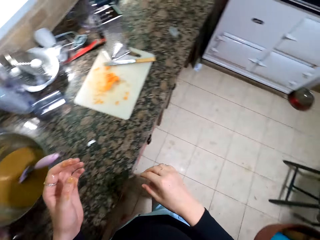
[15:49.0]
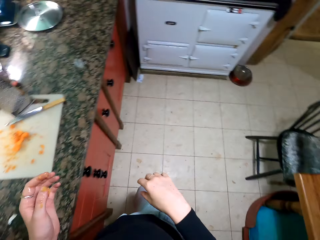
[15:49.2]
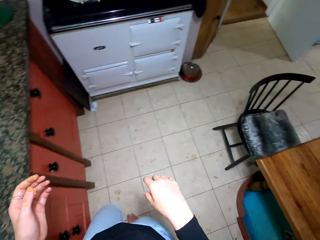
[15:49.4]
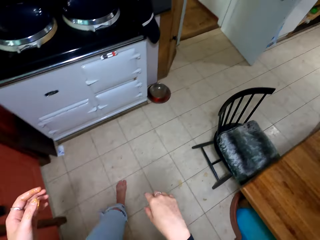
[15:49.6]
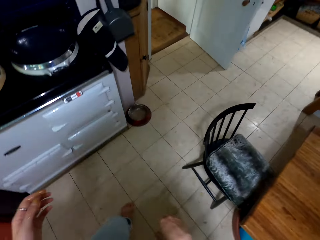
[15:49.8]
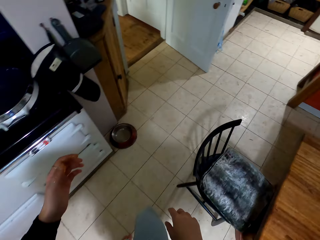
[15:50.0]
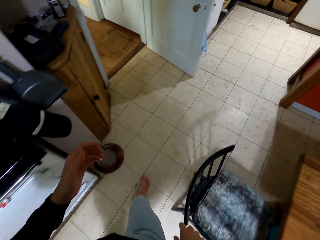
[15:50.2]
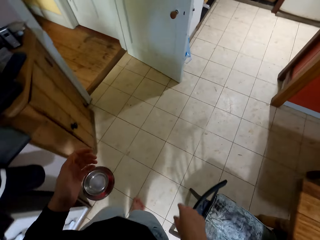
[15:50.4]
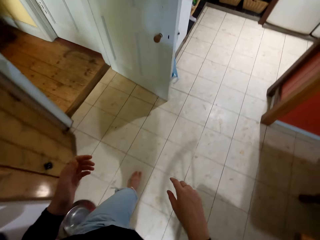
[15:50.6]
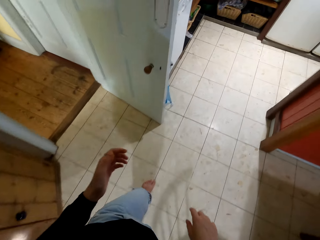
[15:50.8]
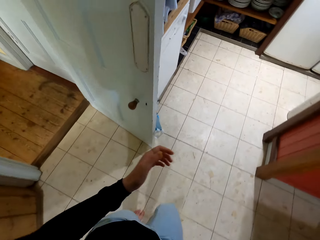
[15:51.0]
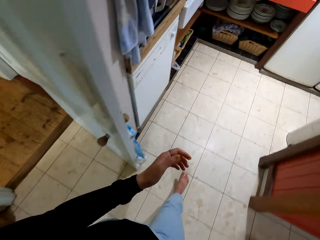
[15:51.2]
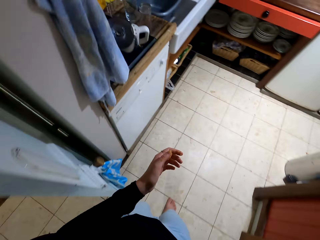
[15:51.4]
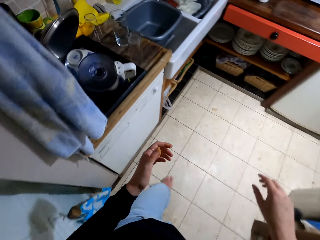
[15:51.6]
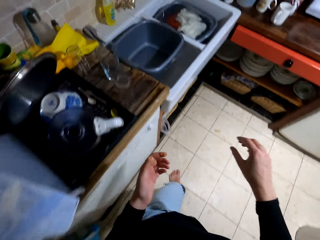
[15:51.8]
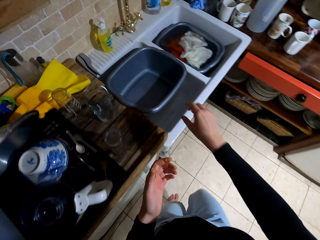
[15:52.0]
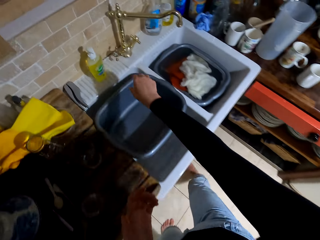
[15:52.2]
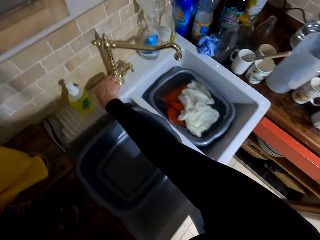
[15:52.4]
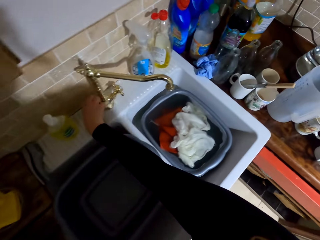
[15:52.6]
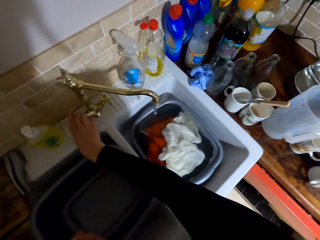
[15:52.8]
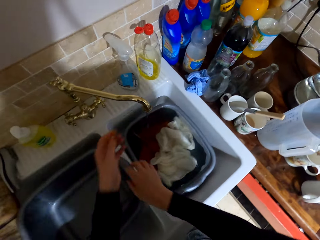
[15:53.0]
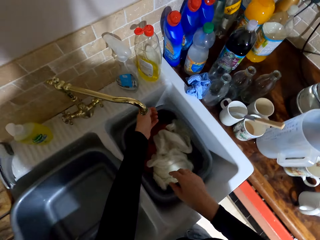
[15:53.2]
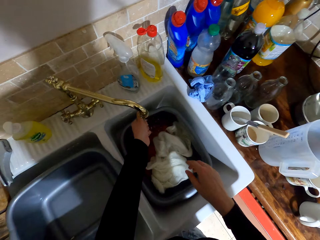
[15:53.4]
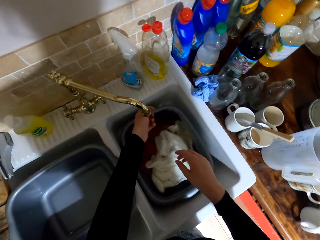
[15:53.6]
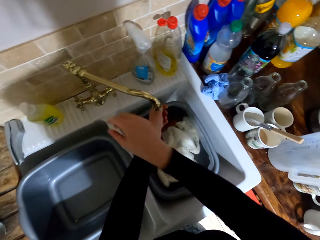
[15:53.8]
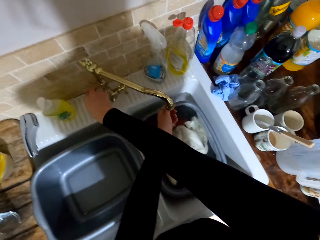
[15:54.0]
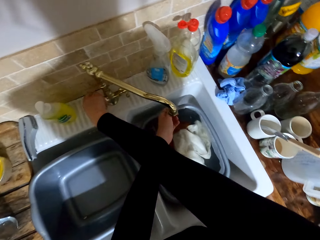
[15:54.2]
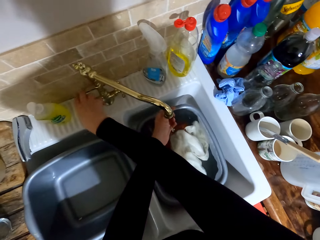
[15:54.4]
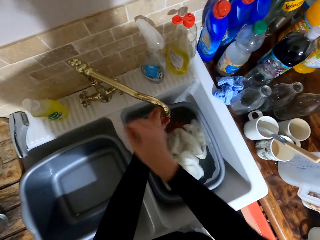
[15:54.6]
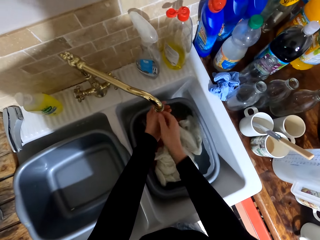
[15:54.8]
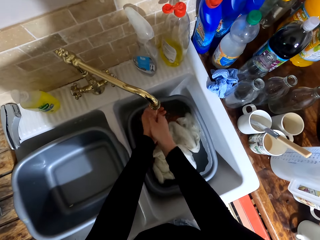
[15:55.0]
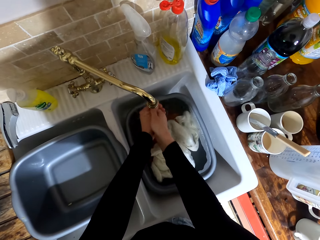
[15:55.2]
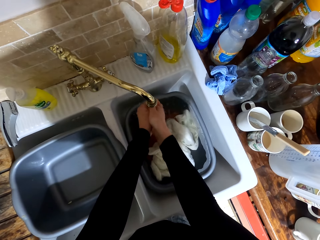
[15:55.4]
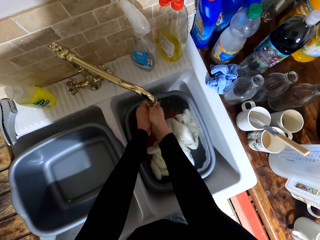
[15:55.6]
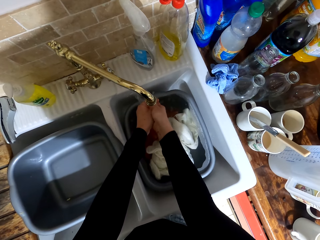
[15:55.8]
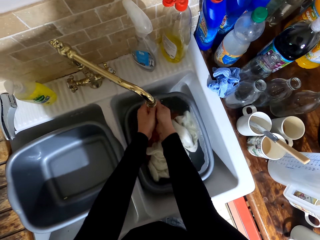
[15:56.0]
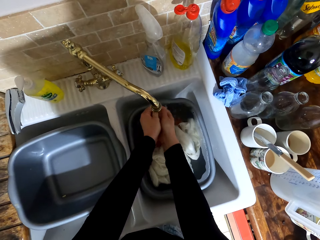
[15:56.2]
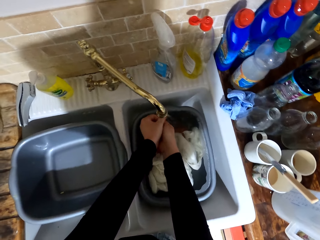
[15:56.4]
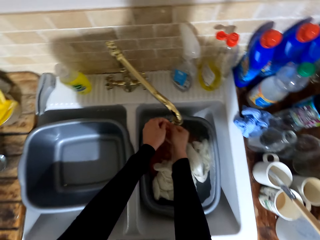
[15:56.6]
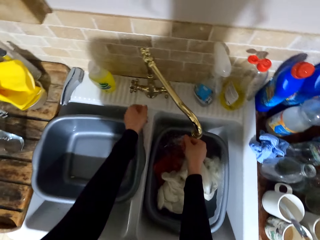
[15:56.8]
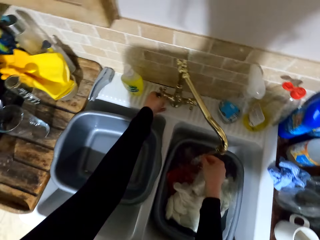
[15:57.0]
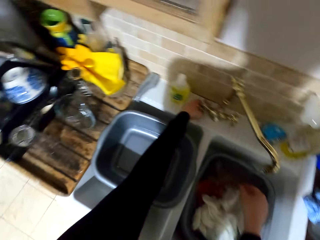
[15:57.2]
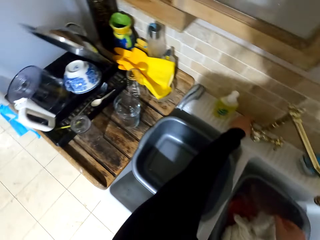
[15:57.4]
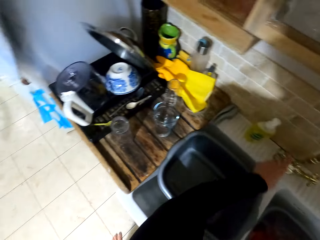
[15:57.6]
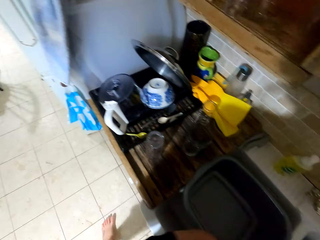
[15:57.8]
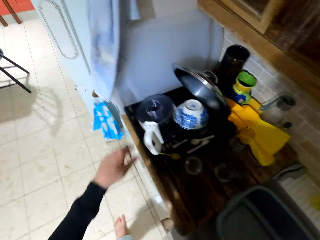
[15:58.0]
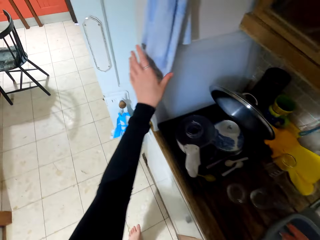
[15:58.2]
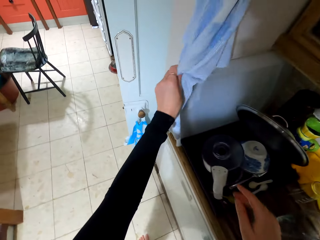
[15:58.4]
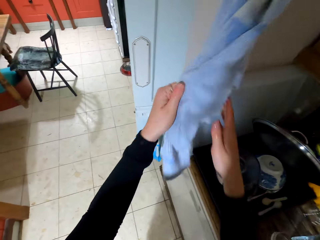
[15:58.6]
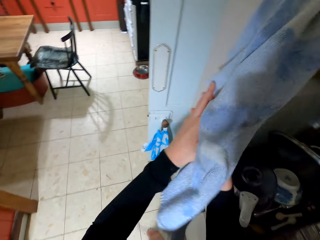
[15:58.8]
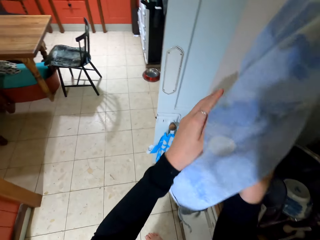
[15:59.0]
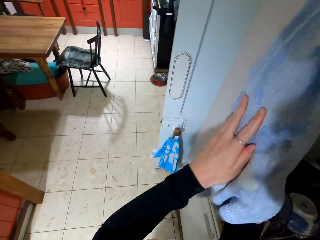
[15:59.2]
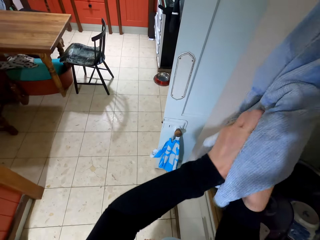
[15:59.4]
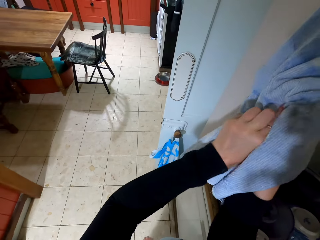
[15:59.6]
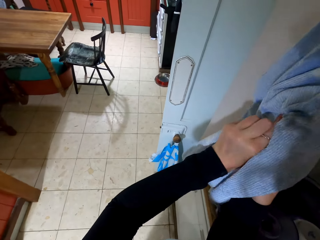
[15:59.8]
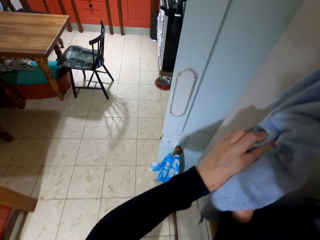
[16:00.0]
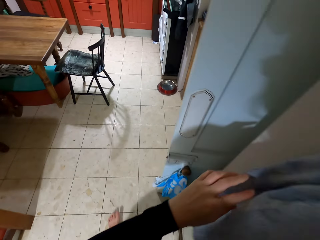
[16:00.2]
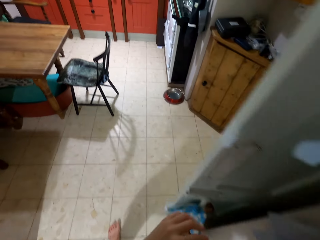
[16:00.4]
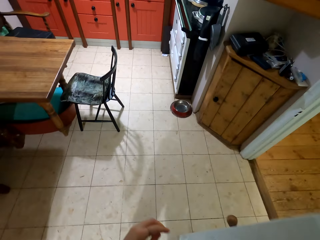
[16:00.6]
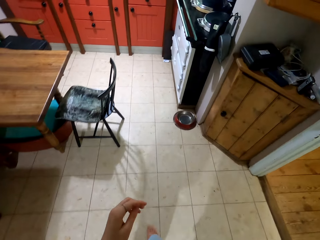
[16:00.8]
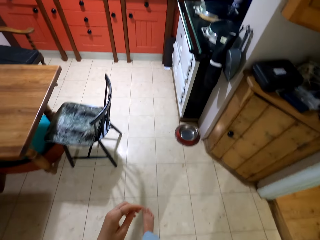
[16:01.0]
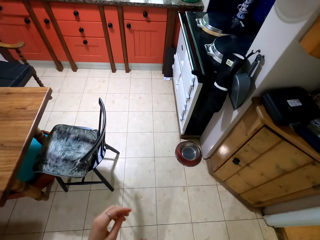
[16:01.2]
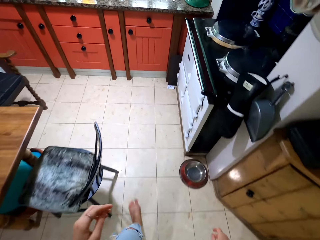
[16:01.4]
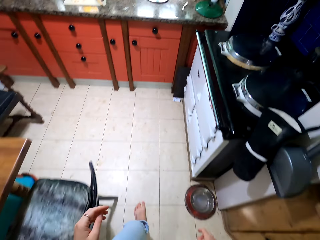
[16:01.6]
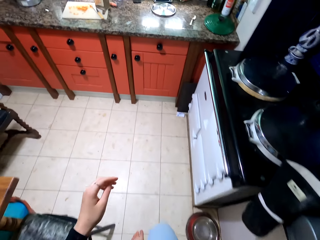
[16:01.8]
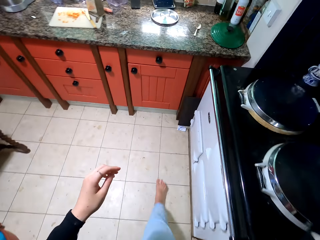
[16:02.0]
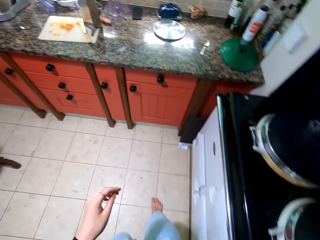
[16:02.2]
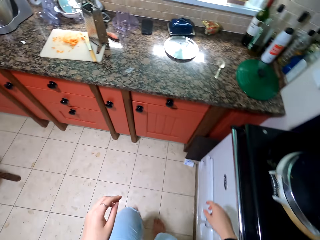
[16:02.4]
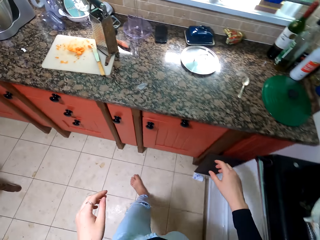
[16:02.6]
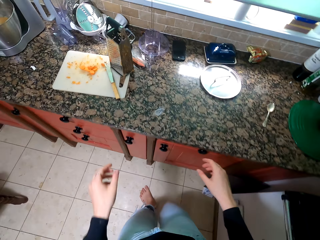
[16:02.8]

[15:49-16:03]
The camera wearer walks away from the countertop to the sink. He opens the tap. He washes his hands. He closes the tap. He wipes his hands with a towel. He walks away from the sink.

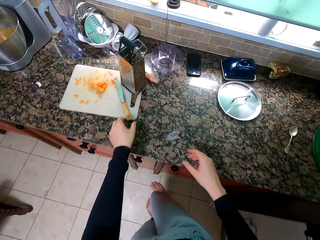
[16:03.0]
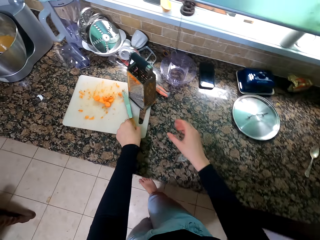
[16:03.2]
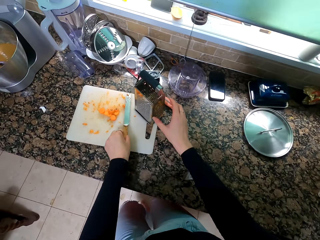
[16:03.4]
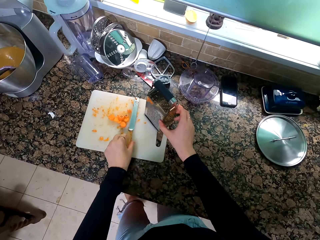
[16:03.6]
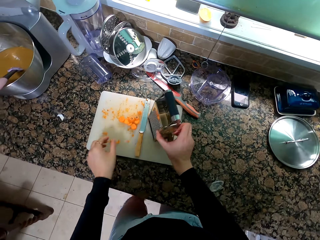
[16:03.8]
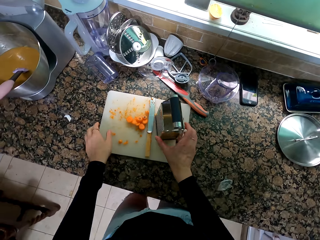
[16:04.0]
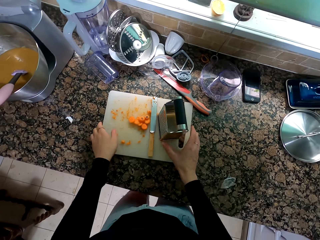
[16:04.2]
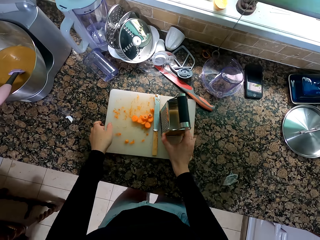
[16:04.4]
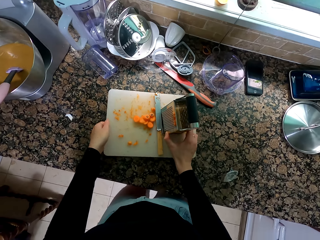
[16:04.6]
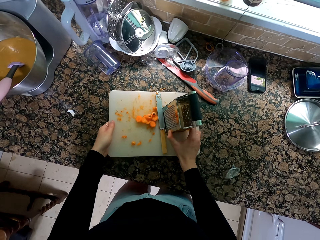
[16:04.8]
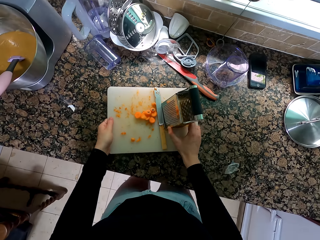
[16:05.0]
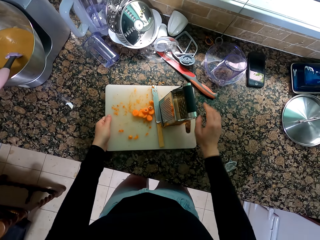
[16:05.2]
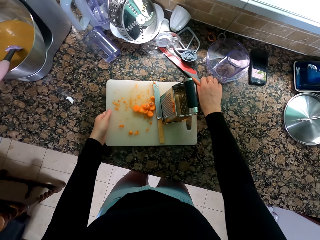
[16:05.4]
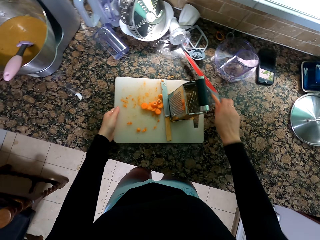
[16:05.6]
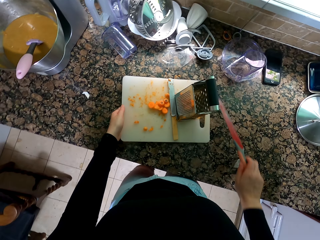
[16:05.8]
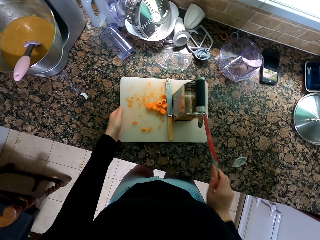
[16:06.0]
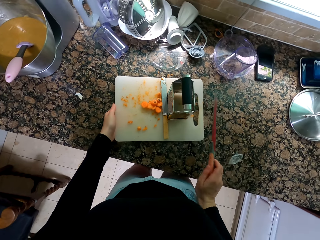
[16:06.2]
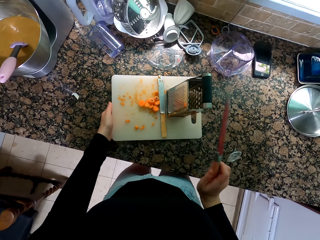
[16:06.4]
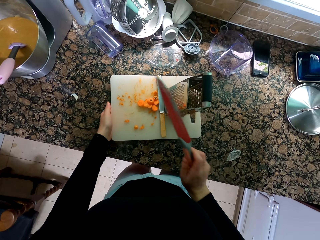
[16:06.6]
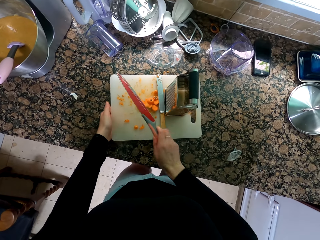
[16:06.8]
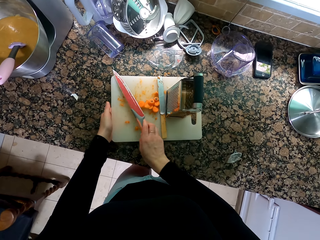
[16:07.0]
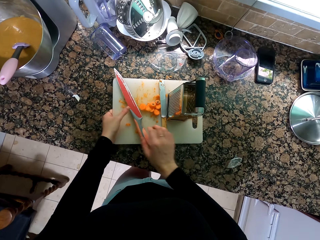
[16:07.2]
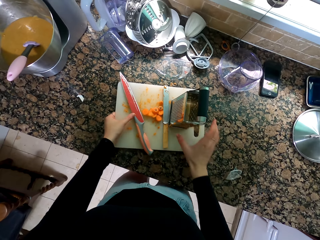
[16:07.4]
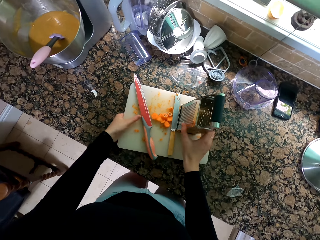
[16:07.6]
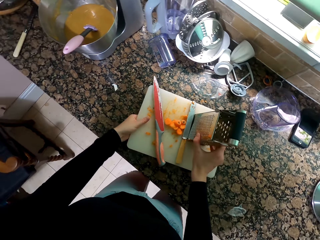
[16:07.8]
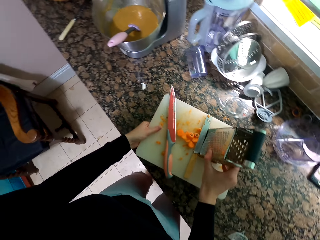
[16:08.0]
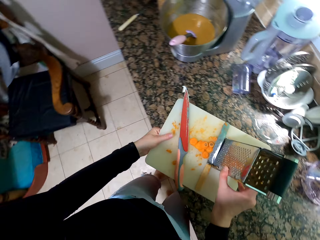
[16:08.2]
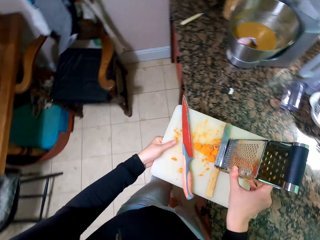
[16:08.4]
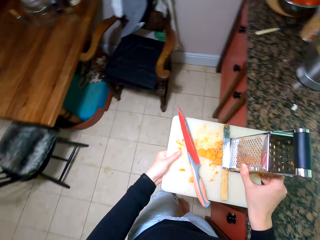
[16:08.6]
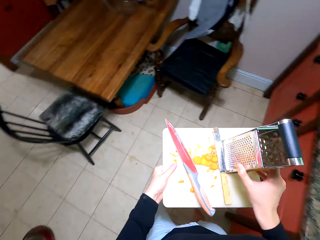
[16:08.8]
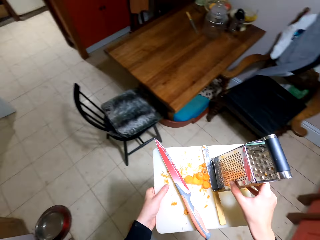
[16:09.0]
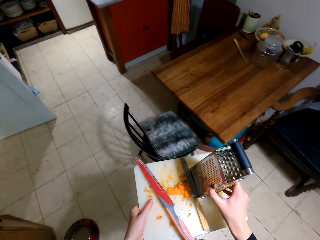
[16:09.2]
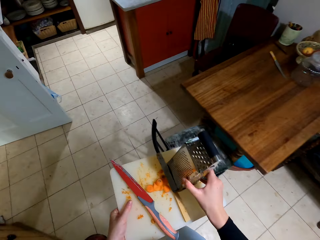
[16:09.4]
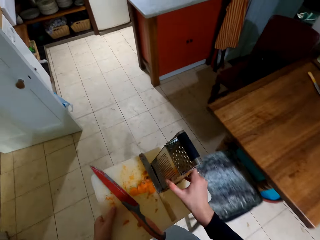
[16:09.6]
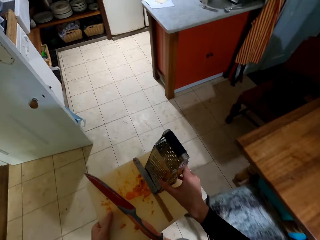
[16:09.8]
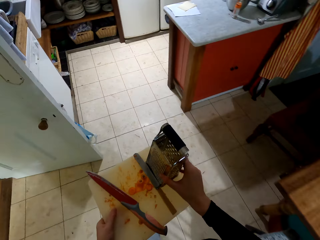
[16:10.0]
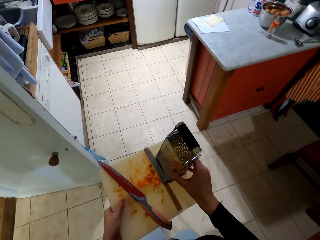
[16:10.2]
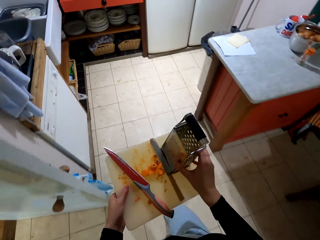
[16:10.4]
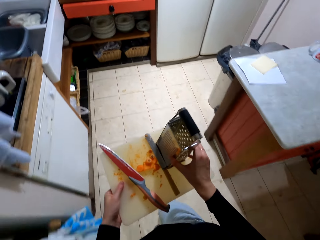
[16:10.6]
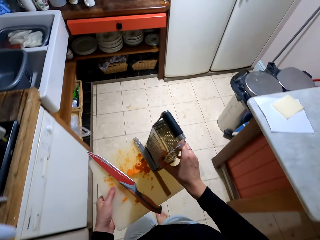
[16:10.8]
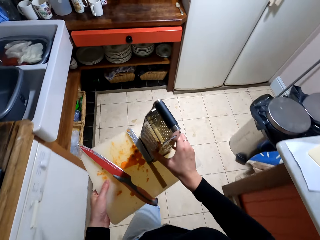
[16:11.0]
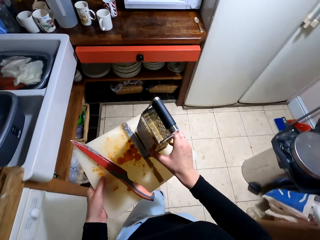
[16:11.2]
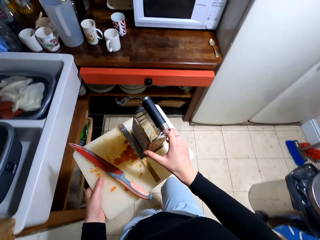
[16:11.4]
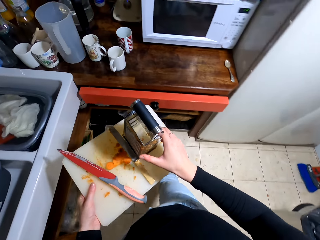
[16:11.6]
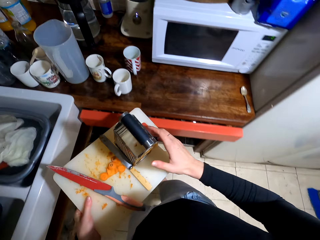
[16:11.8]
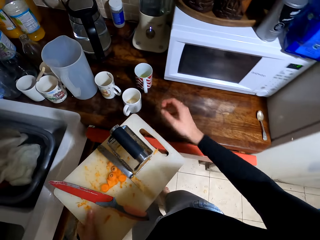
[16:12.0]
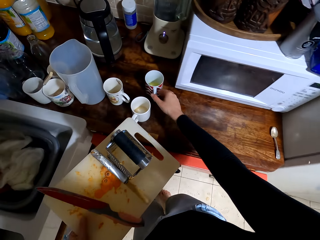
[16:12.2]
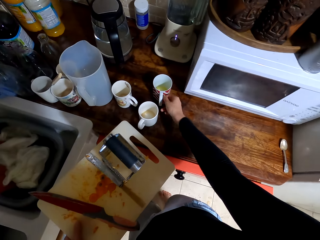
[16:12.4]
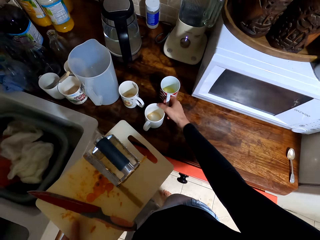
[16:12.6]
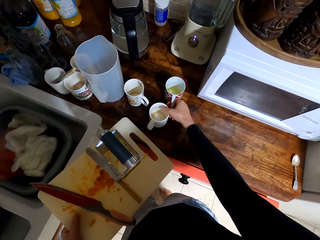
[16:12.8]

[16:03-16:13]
The camera wearer holds the grater. They take off the chopping board, knife and grater to the sink table. They hold the cutting board. They hold the knife. They put the knife on the cutting board. They hold the grater. They walk away from the countertop.
